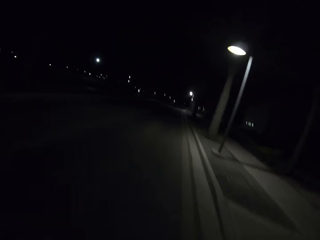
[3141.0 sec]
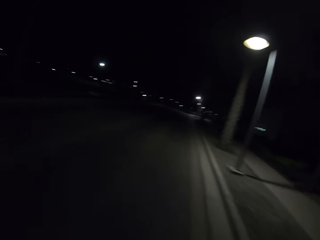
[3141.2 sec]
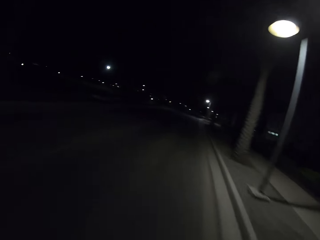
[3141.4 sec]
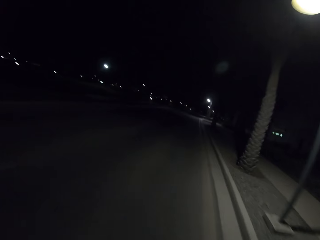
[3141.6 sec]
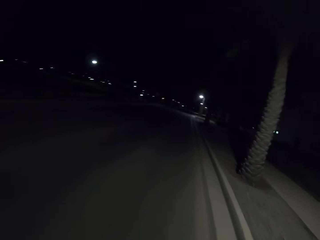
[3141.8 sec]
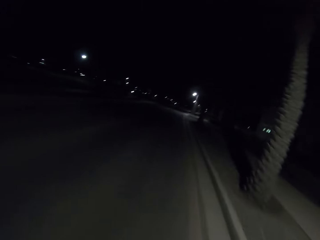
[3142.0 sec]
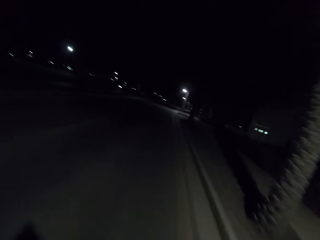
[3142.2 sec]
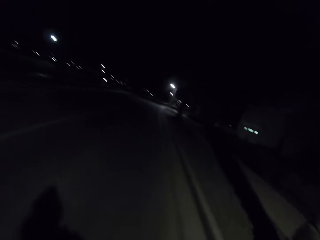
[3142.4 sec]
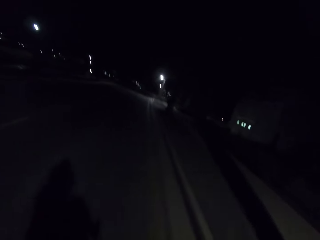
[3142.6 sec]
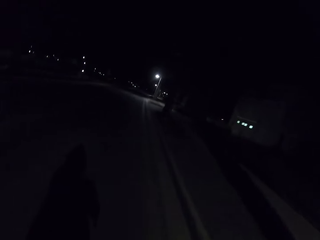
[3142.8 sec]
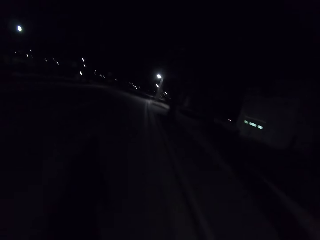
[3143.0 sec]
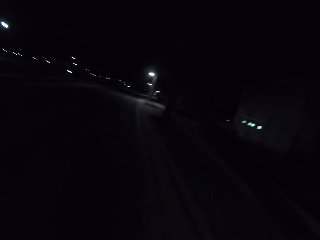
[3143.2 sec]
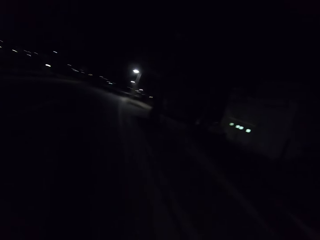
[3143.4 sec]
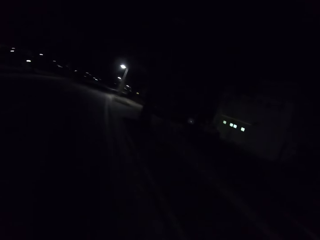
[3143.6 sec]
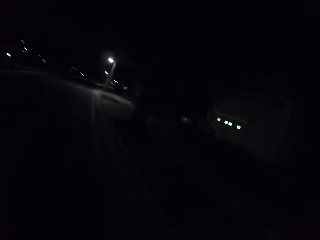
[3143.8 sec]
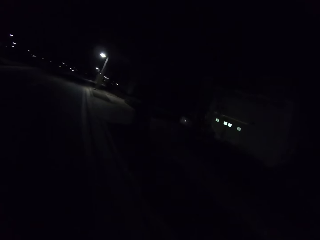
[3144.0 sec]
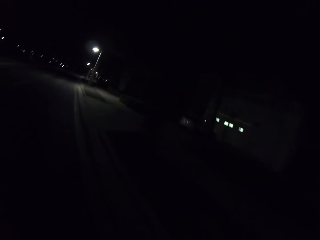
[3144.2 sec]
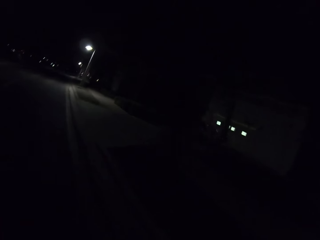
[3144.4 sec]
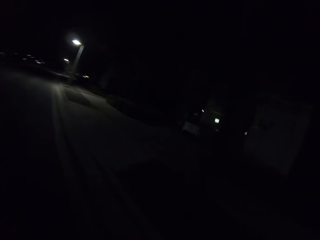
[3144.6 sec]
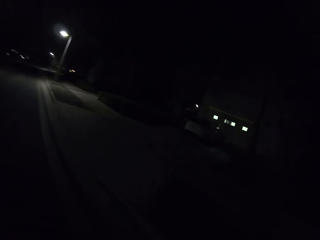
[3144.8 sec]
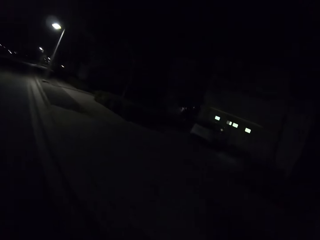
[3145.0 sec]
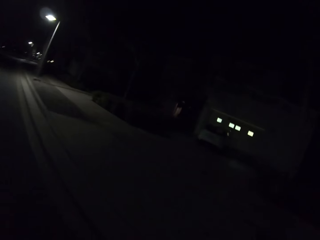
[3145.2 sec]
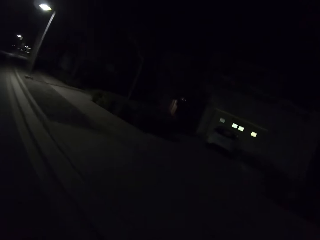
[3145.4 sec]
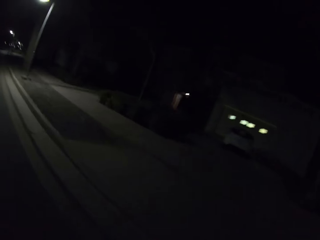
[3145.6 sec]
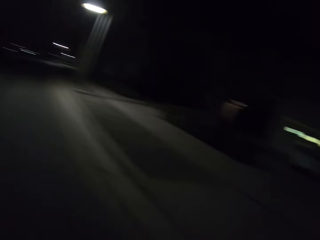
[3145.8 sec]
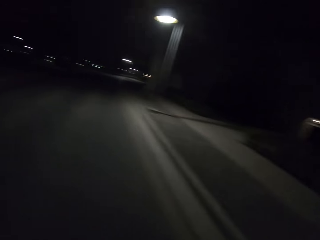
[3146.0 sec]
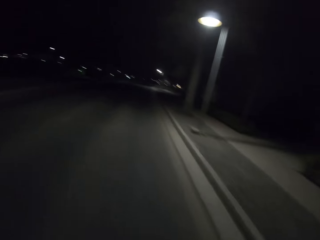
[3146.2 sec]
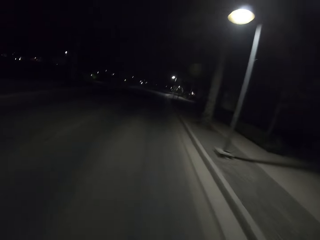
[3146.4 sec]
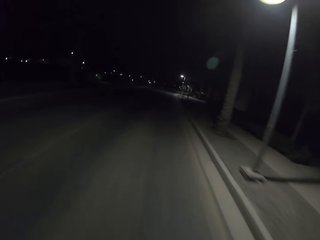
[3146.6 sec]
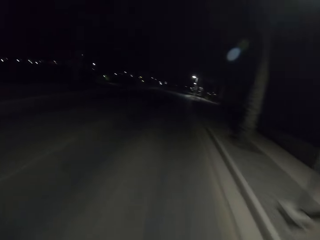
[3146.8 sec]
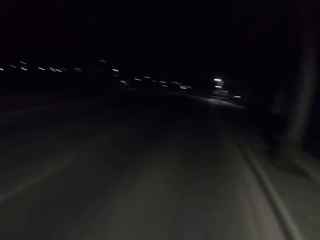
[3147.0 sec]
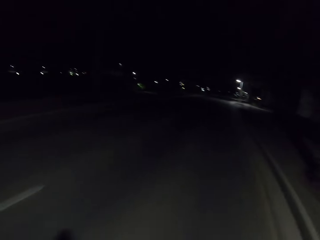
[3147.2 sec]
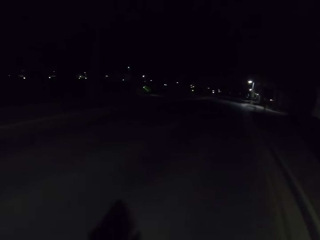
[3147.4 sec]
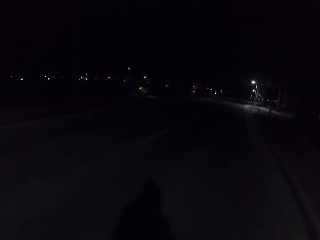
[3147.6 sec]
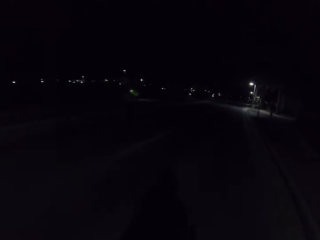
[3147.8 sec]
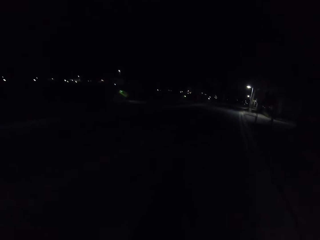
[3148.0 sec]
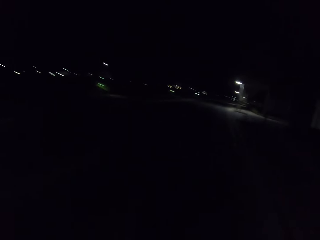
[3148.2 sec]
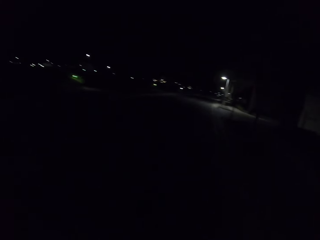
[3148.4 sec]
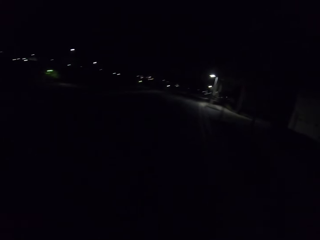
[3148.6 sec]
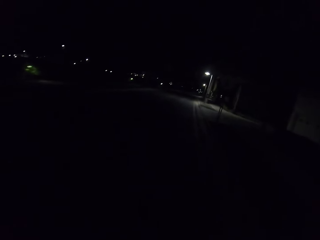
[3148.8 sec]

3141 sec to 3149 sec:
The camera wearer looks around.

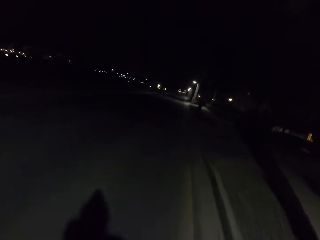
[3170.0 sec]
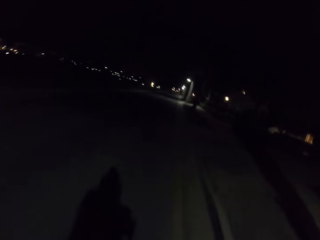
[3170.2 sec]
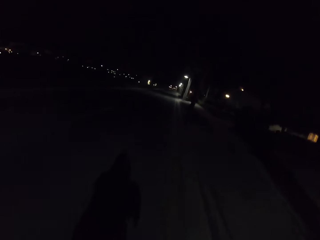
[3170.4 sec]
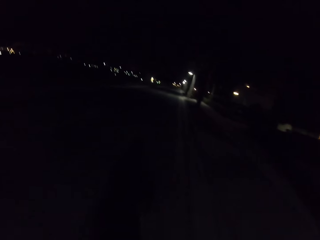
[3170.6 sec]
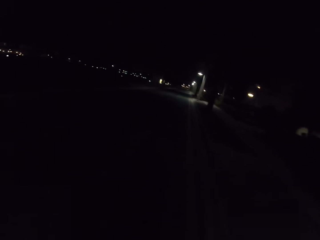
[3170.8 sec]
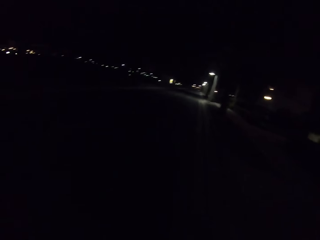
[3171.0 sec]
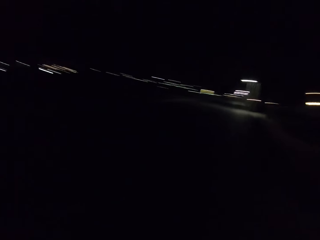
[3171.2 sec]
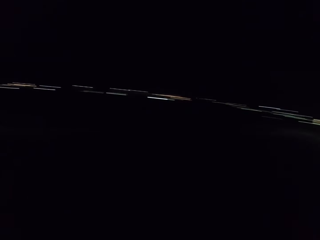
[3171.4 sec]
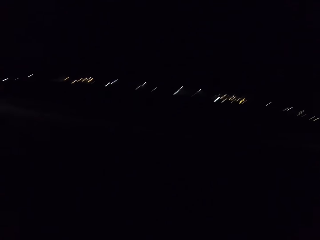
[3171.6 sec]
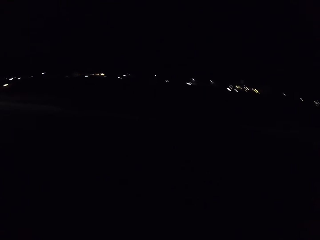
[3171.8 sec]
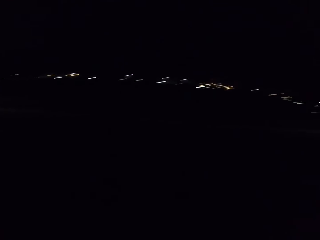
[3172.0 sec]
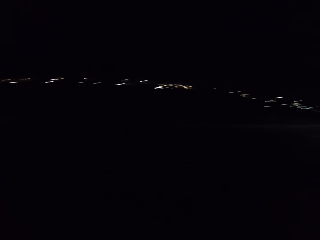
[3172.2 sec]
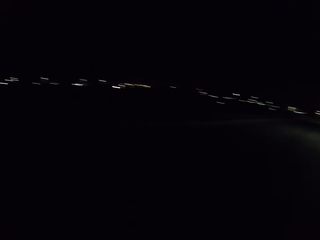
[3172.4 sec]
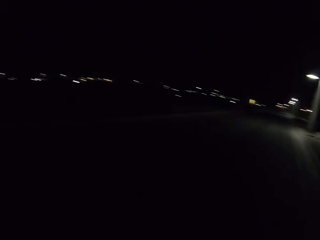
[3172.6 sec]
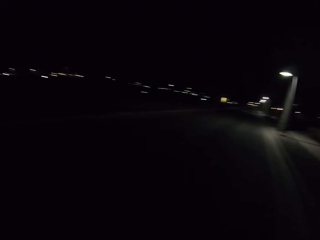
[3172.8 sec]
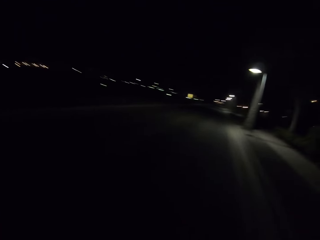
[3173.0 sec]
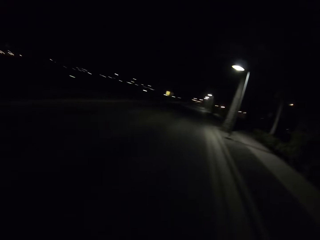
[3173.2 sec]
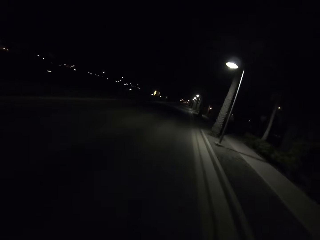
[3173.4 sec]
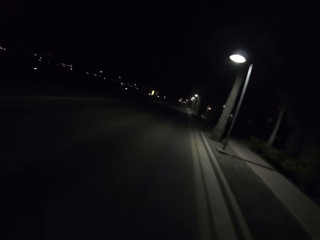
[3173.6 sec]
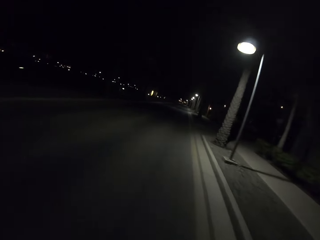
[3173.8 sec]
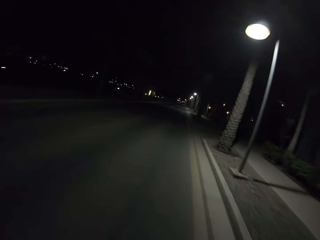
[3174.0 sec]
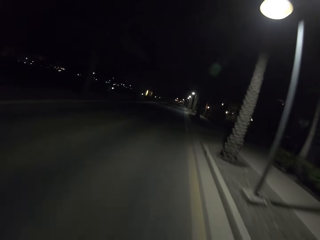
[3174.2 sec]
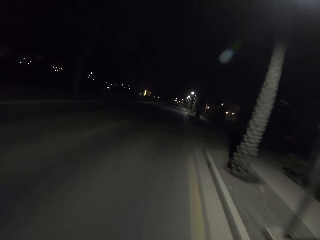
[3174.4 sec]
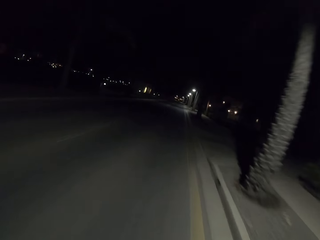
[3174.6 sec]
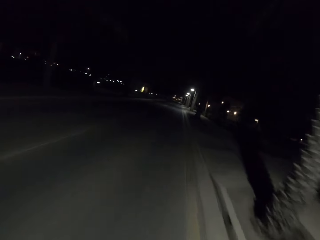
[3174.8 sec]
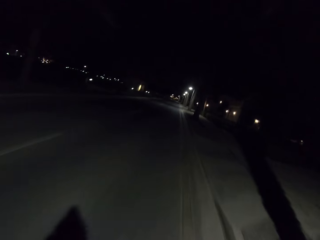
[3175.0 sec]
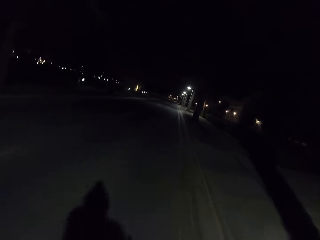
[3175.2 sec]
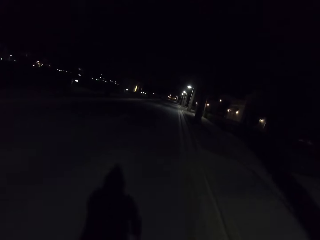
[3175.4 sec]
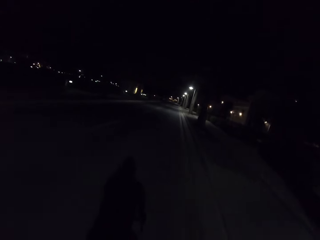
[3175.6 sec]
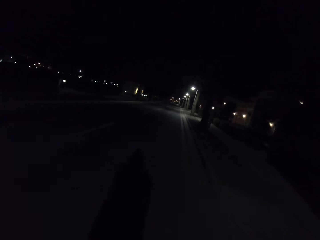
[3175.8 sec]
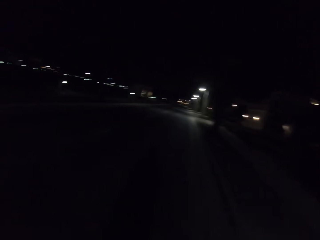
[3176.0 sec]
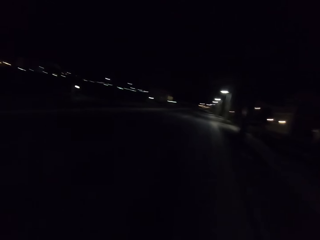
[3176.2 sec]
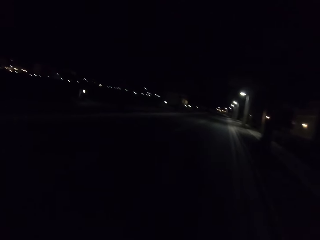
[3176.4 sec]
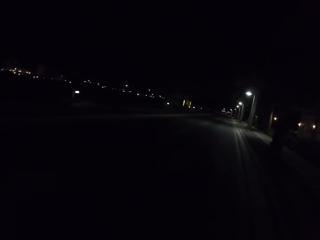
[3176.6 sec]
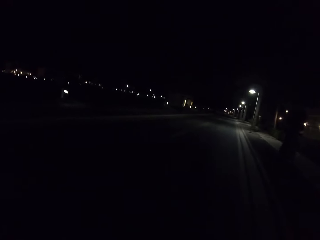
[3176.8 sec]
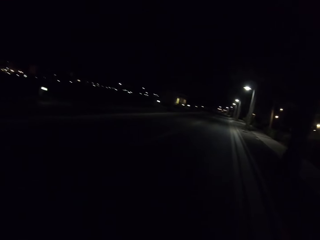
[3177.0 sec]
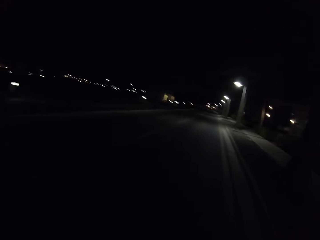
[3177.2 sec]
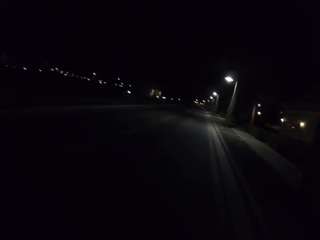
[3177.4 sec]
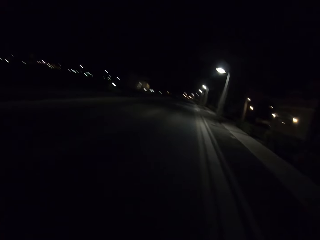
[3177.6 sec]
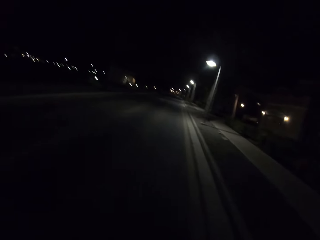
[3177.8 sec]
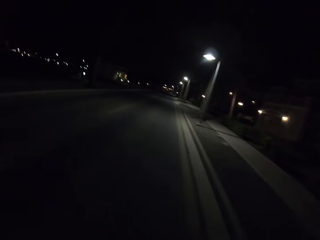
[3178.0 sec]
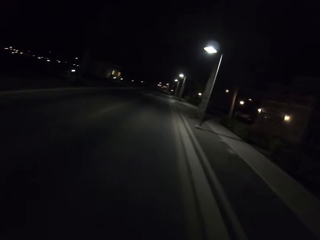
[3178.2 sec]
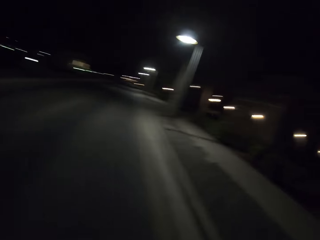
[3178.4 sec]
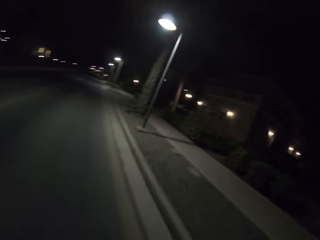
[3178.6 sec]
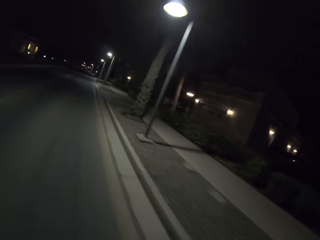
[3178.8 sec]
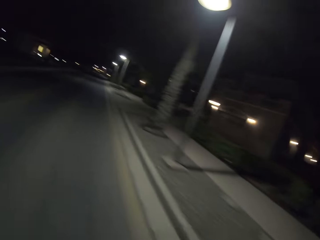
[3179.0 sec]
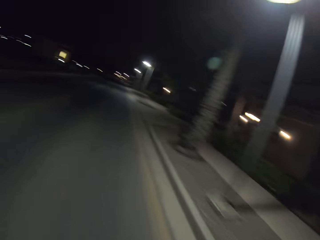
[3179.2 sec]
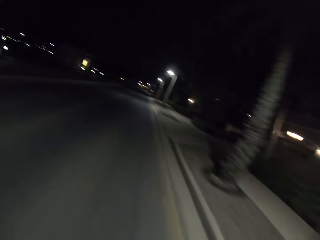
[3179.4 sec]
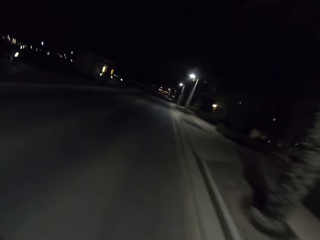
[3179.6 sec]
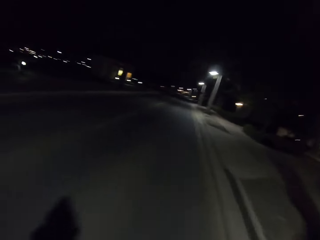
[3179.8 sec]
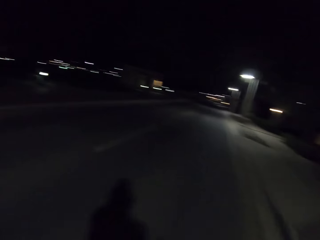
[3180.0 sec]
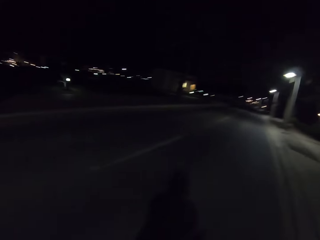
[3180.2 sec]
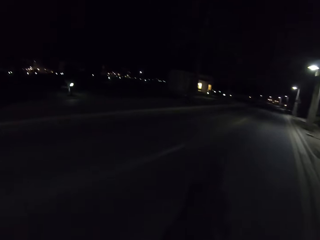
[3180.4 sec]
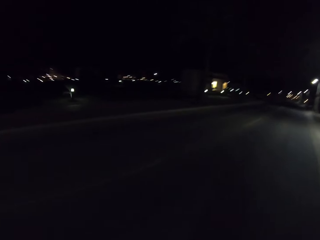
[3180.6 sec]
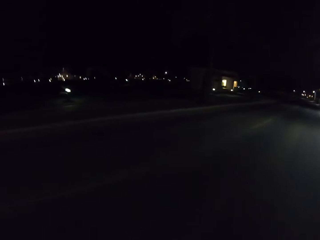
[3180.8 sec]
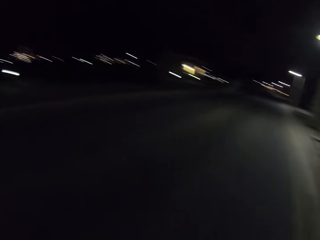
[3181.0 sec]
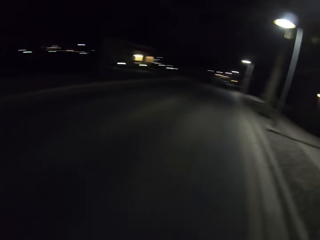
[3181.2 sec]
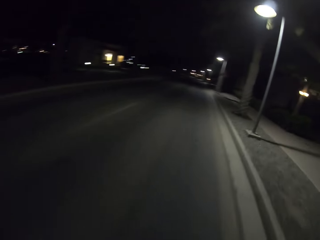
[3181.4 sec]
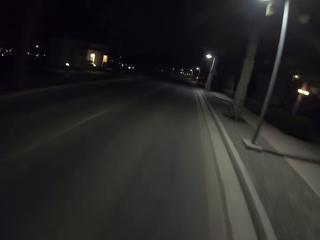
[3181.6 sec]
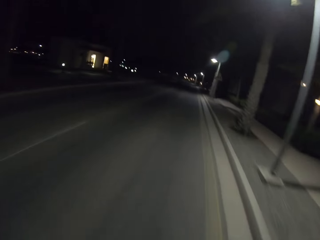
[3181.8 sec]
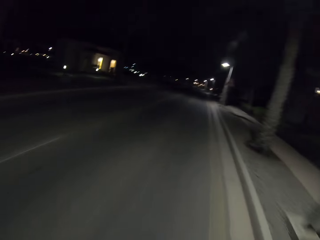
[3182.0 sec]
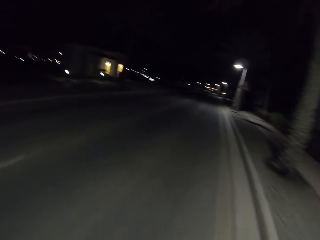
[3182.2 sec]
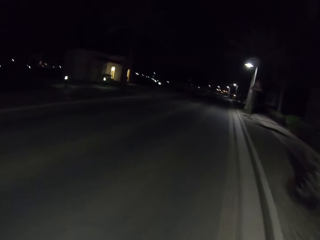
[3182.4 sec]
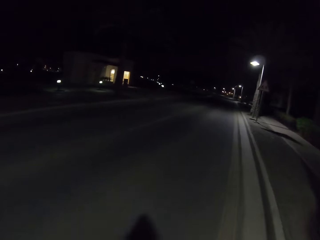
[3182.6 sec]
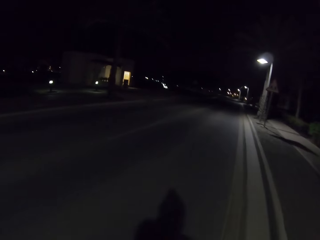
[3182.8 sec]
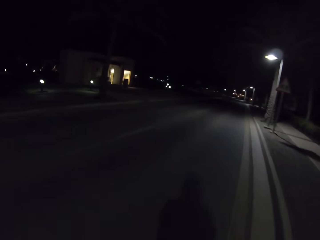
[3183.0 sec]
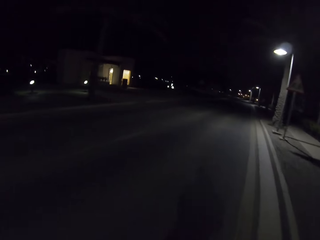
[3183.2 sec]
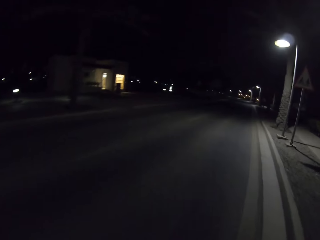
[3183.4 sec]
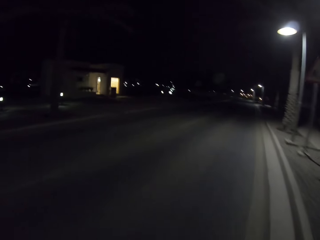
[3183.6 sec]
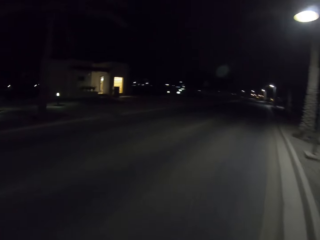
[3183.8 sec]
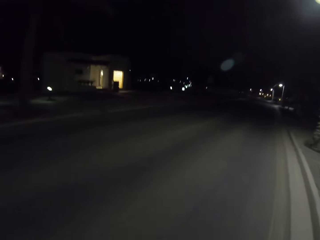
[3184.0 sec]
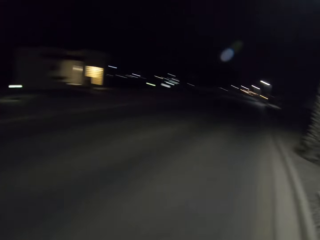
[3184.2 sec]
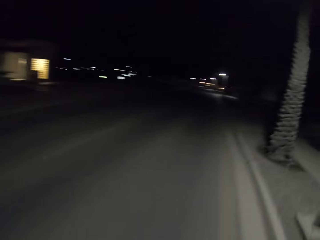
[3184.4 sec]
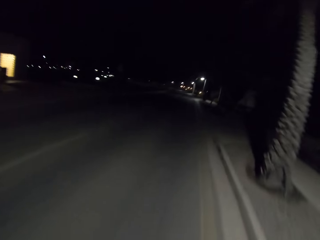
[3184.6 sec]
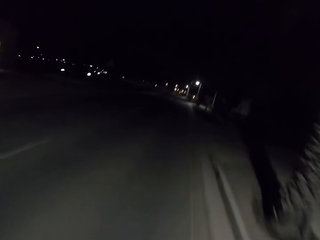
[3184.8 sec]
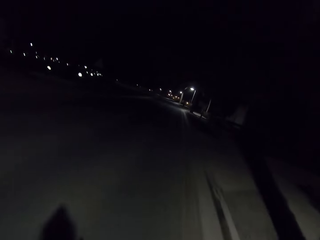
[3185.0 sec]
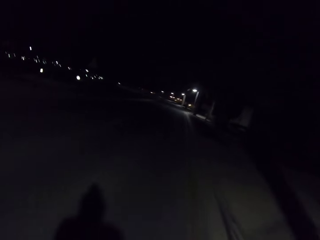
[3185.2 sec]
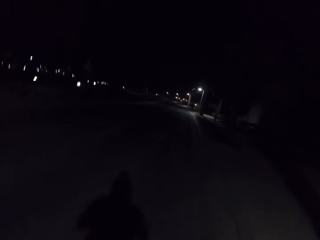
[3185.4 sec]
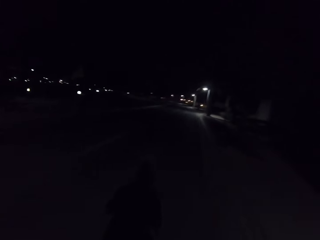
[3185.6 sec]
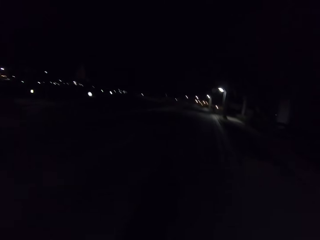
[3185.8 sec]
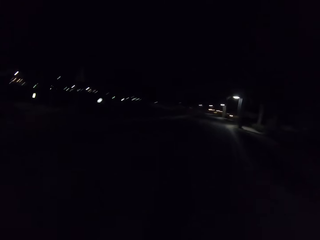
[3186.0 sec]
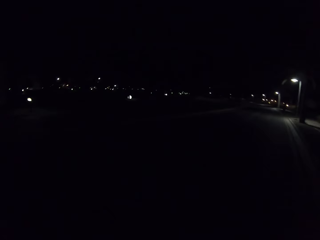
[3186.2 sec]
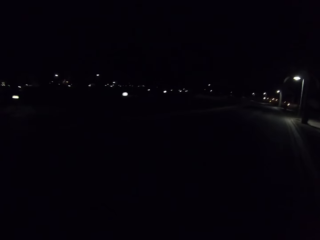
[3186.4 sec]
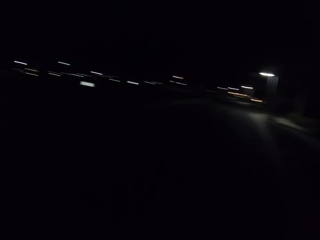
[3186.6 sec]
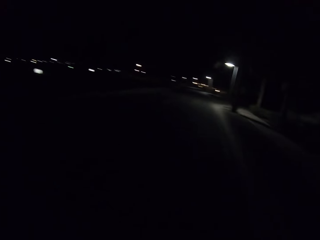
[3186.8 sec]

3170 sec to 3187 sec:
The camera wearer looks around. They look around again.
